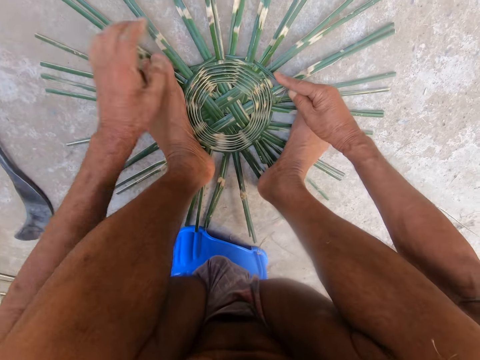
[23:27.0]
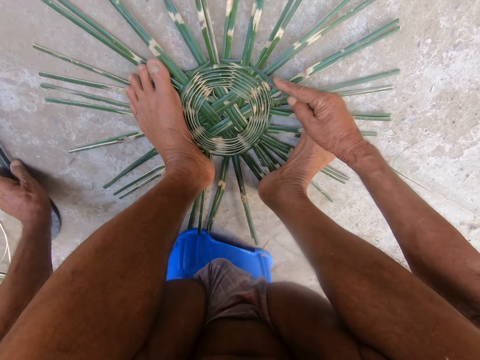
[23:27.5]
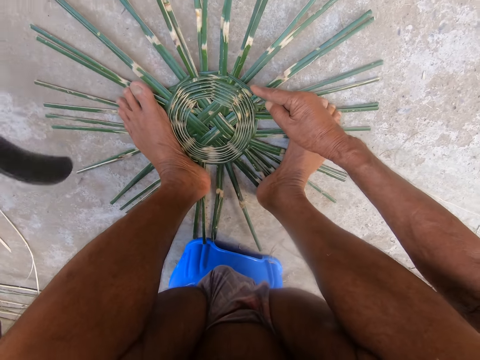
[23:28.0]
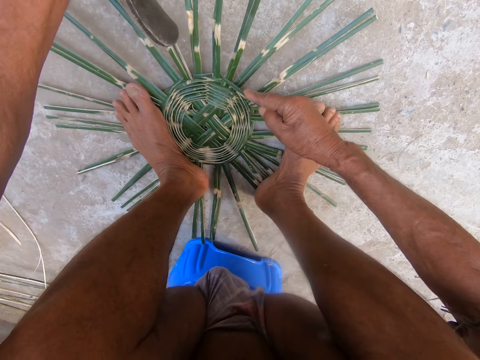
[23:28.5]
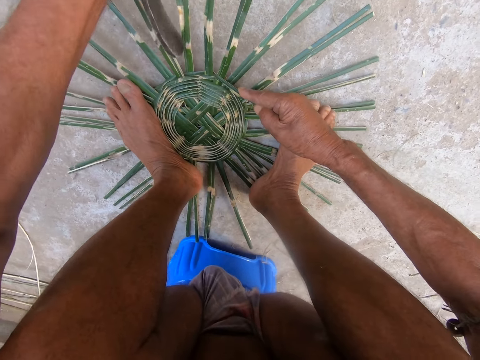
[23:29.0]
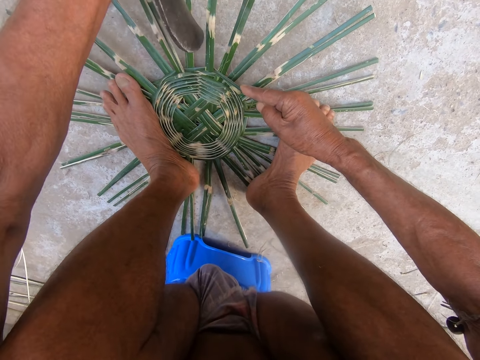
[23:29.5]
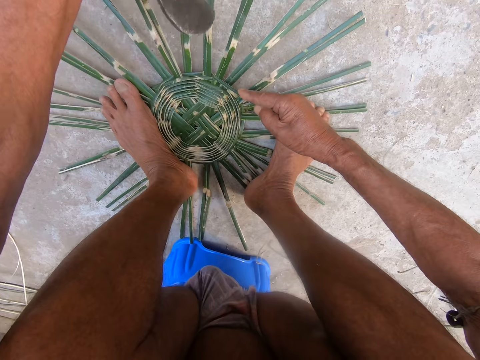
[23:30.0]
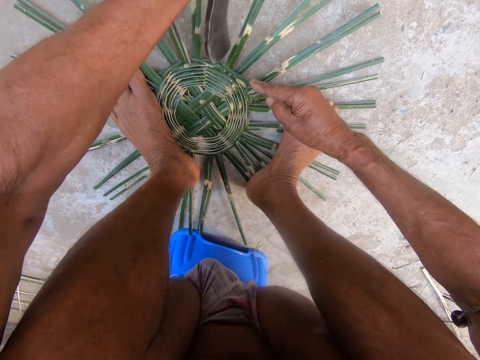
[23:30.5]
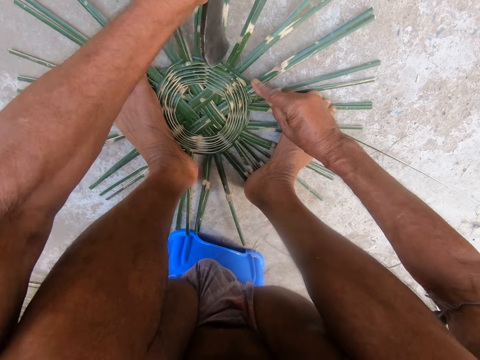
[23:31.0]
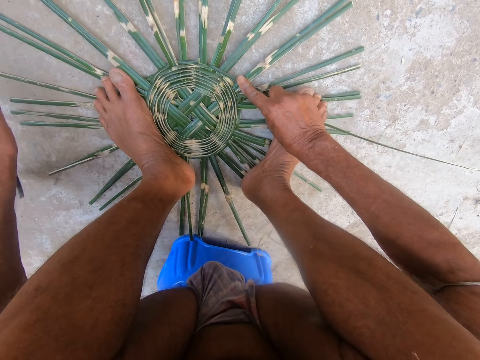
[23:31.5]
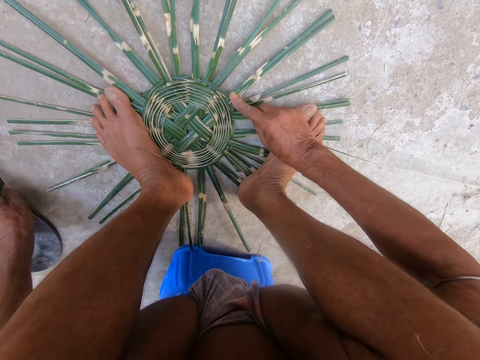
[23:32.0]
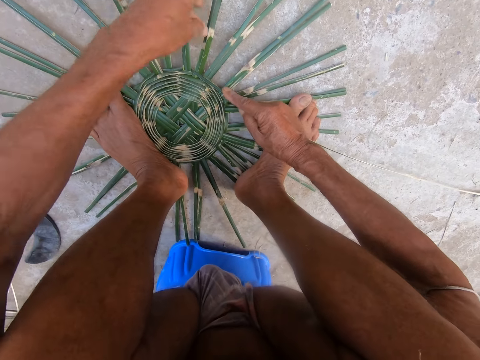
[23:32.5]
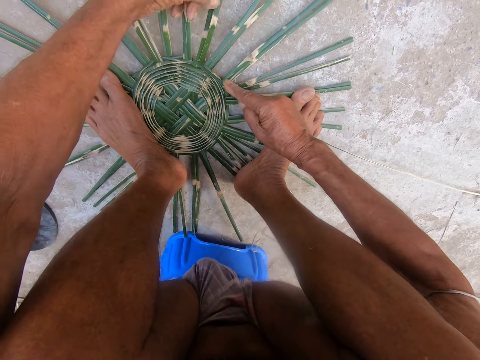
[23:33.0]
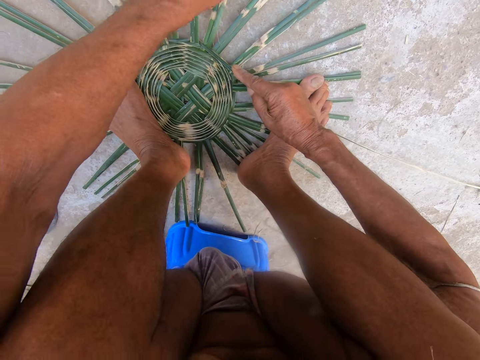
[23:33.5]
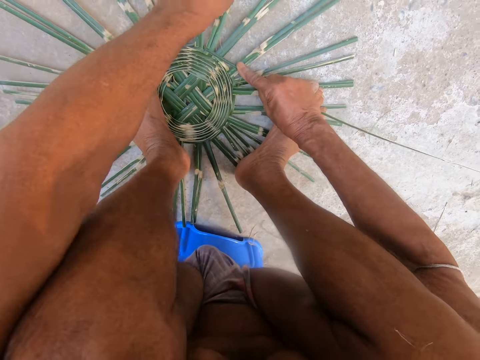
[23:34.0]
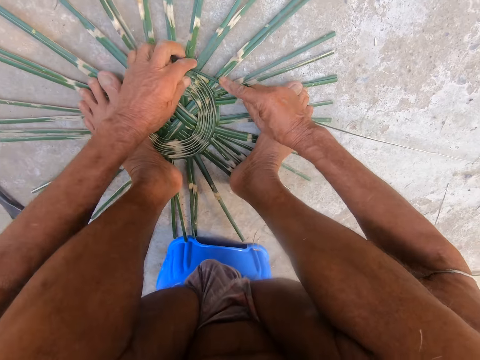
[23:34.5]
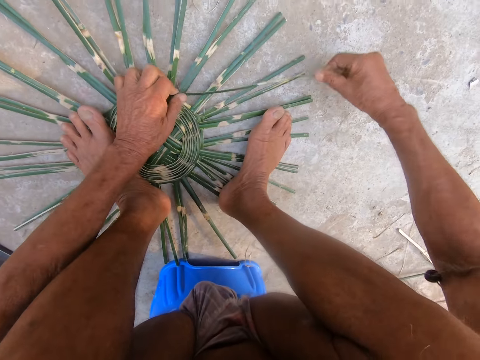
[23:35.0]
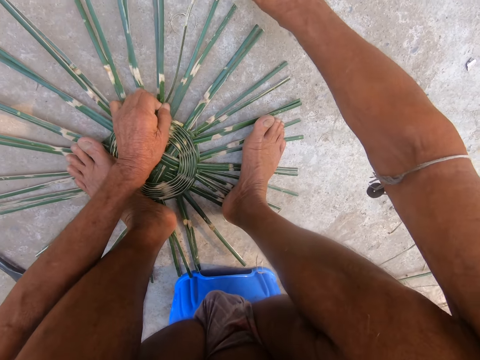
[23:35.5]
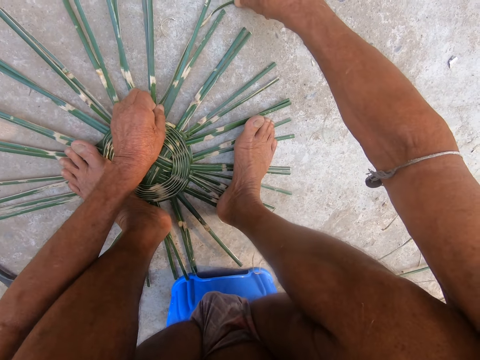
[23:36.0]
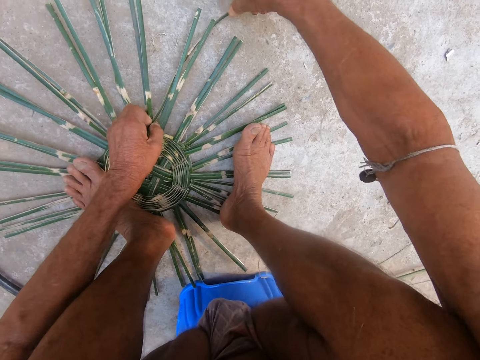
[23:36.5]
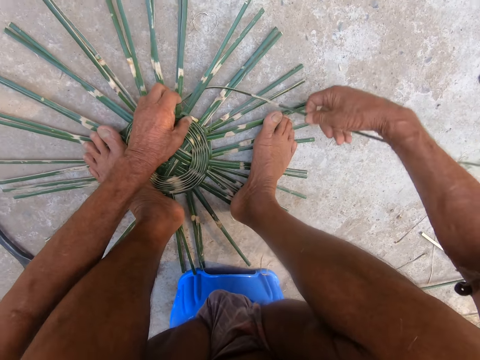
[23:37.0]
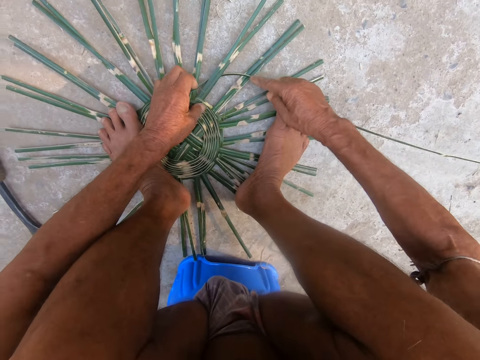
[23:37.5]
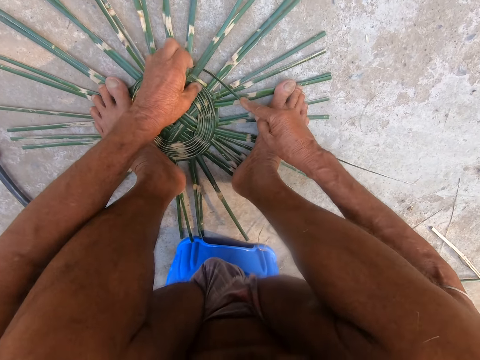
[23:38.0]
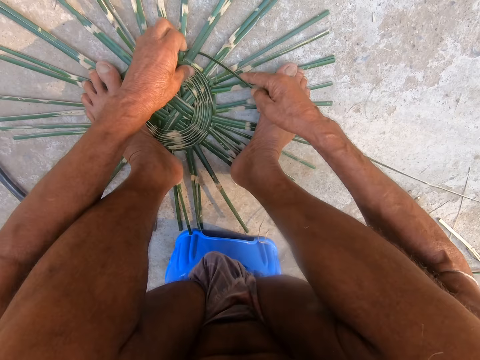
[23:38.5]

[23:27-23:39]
The camera wearer picks up the sickle or knife from the ground with his left hand. He uses the sickle on the weaved wickers on the ground with his left hand. He aligns the reeds with the knife. He drops the sickle on the ground with his left hand. He places his left hand on the wicker on the ground. He weaves the wickers on the ground with his hands.

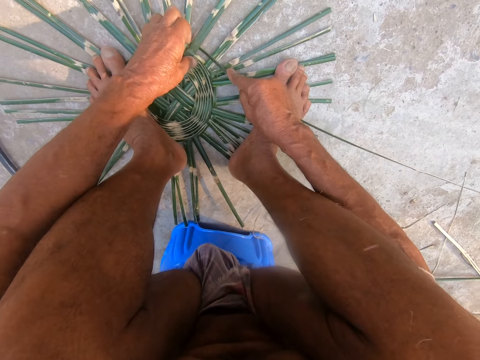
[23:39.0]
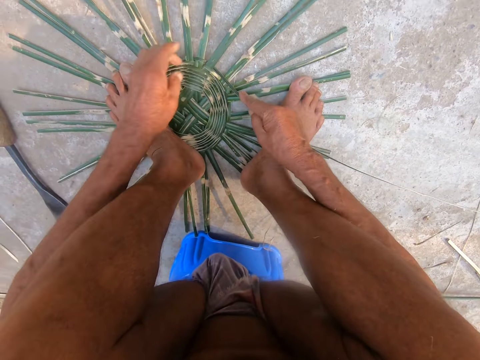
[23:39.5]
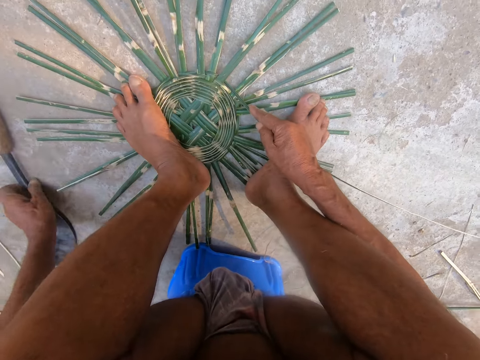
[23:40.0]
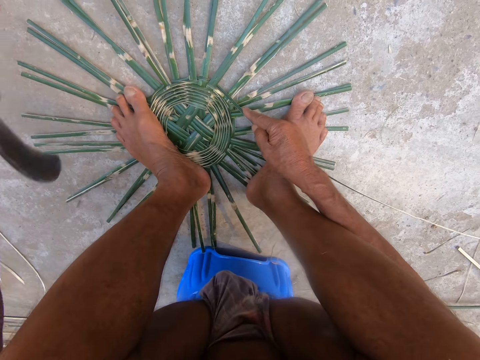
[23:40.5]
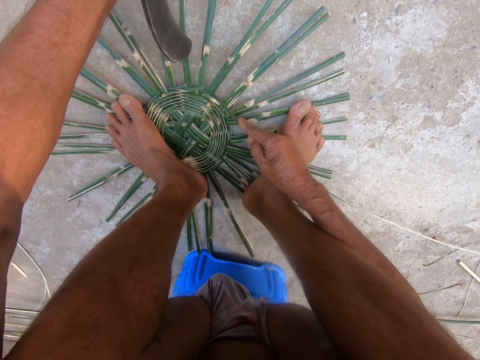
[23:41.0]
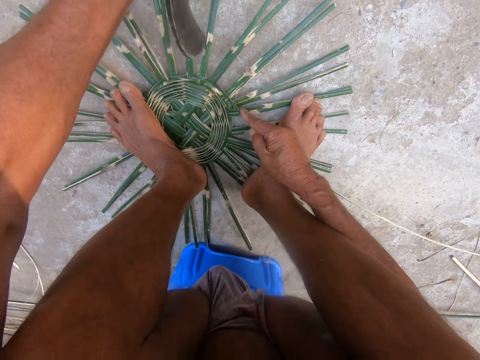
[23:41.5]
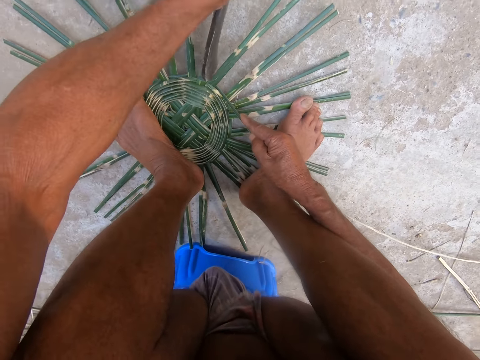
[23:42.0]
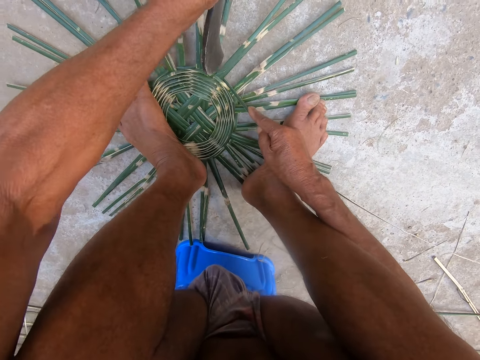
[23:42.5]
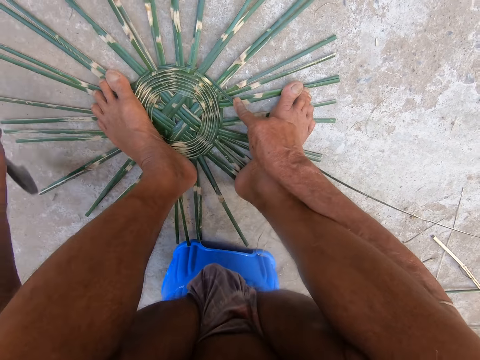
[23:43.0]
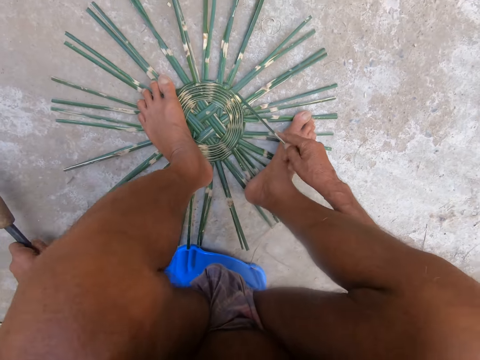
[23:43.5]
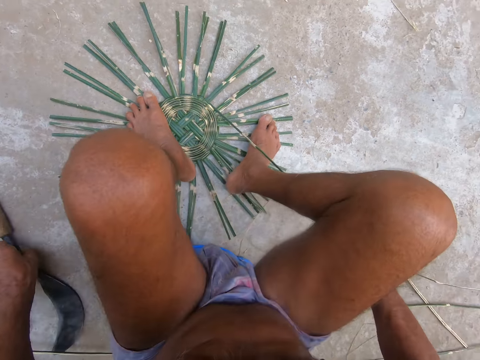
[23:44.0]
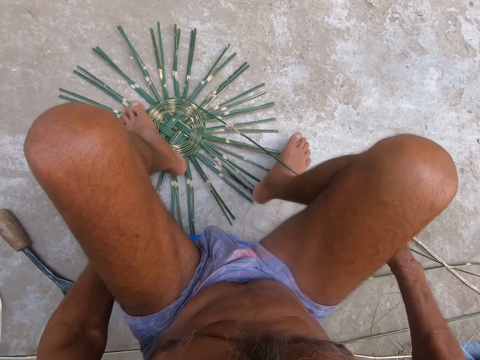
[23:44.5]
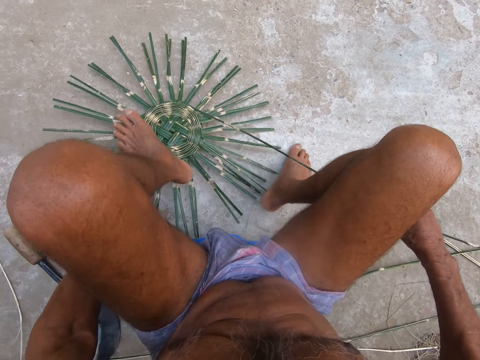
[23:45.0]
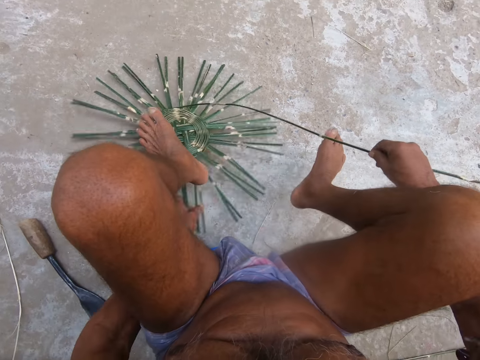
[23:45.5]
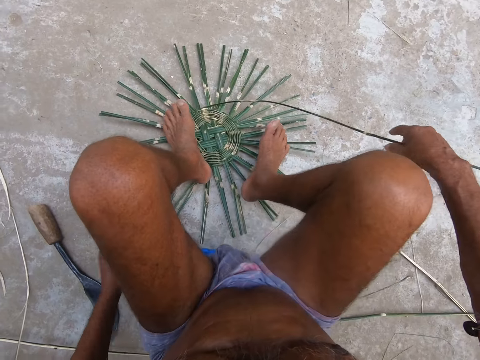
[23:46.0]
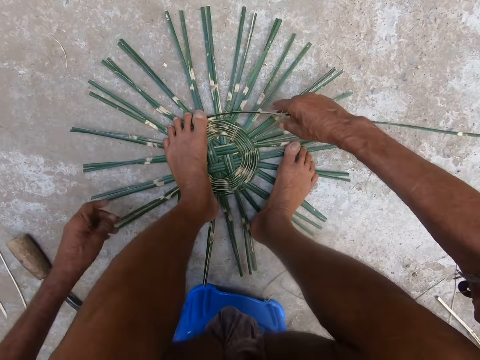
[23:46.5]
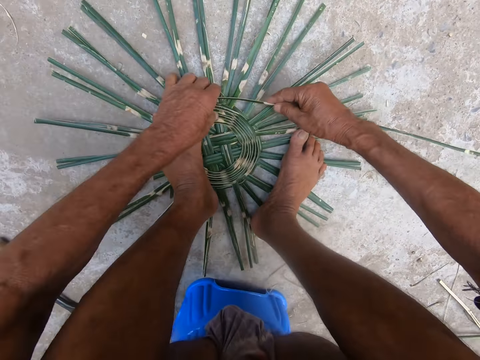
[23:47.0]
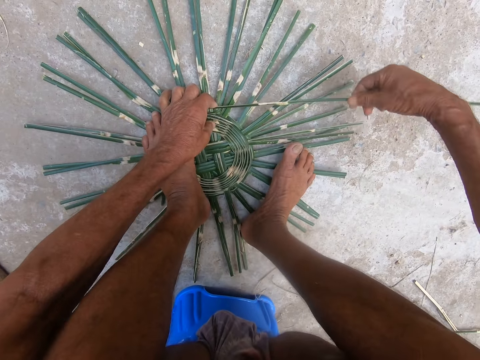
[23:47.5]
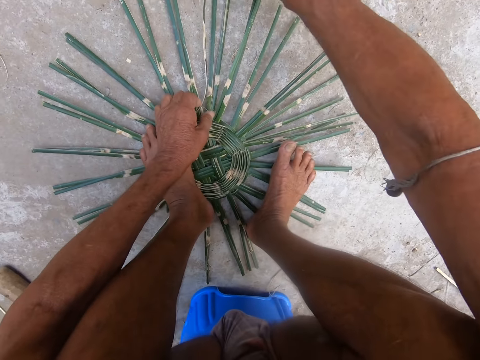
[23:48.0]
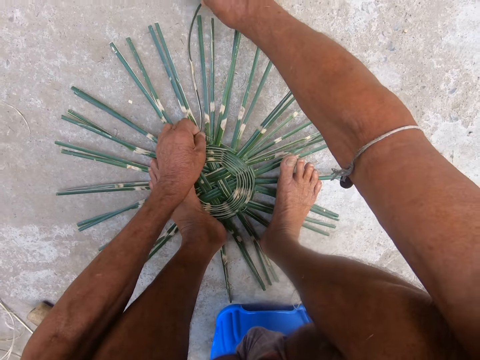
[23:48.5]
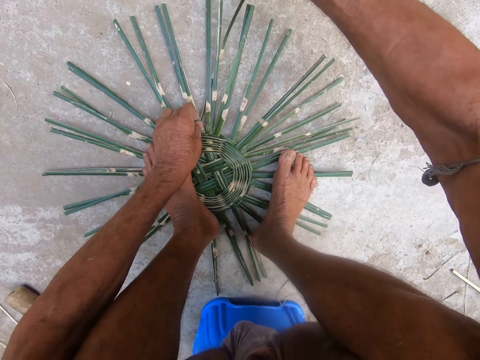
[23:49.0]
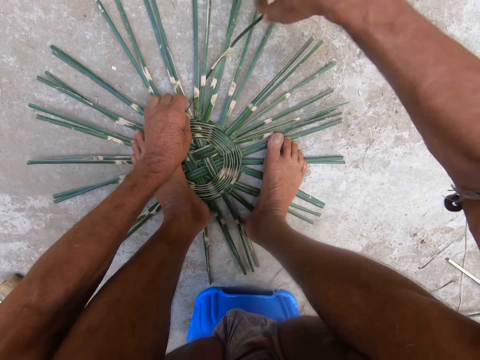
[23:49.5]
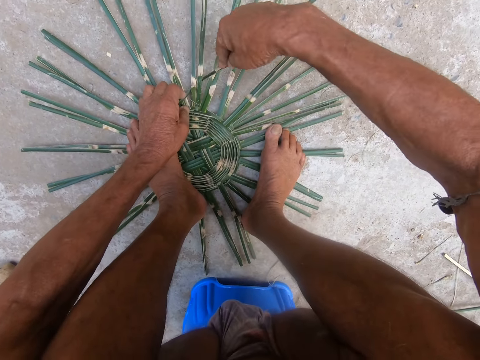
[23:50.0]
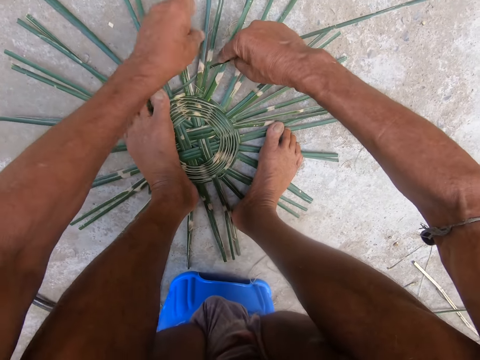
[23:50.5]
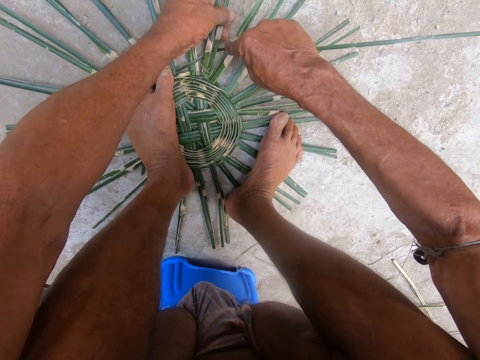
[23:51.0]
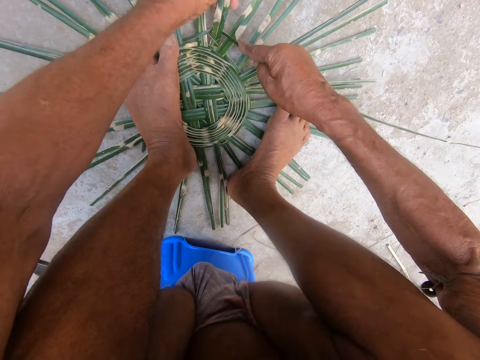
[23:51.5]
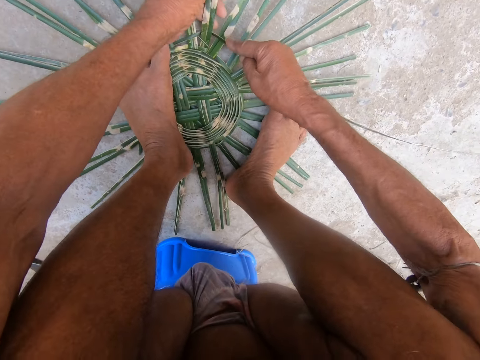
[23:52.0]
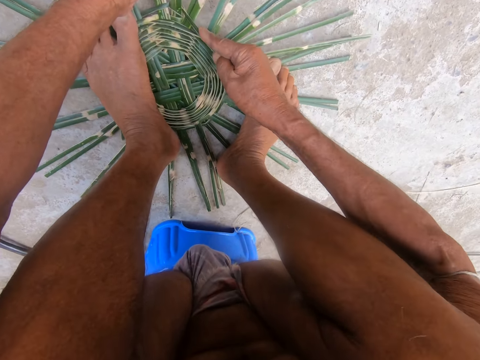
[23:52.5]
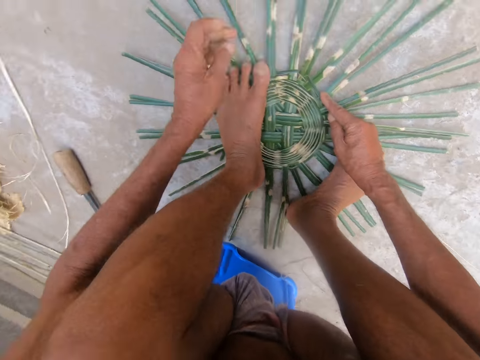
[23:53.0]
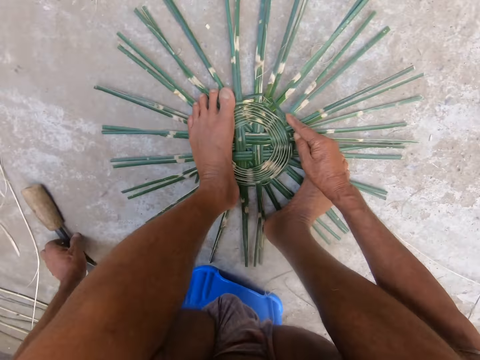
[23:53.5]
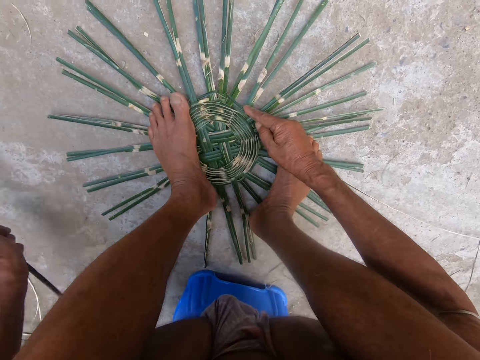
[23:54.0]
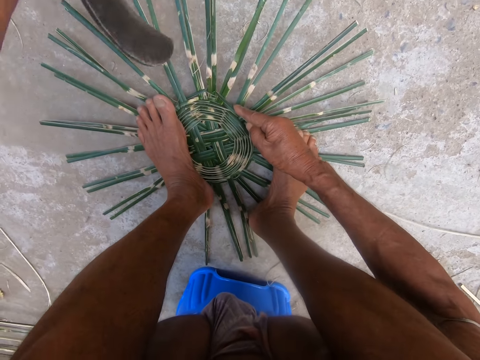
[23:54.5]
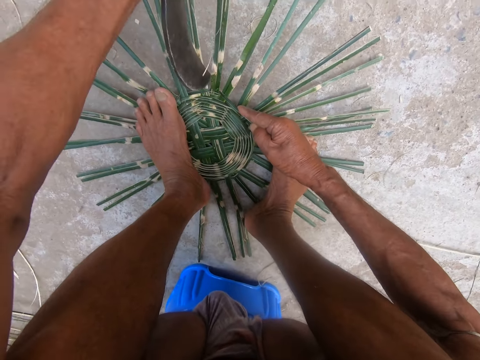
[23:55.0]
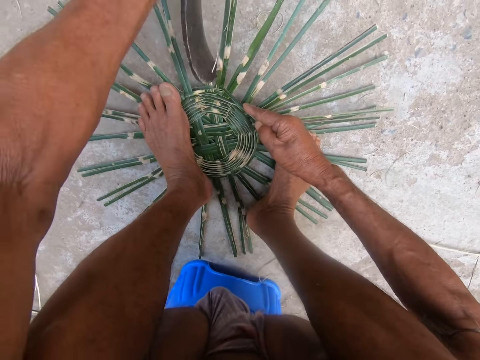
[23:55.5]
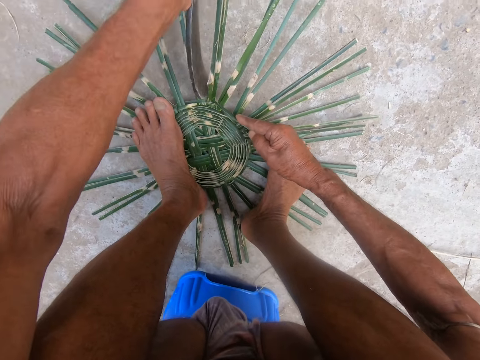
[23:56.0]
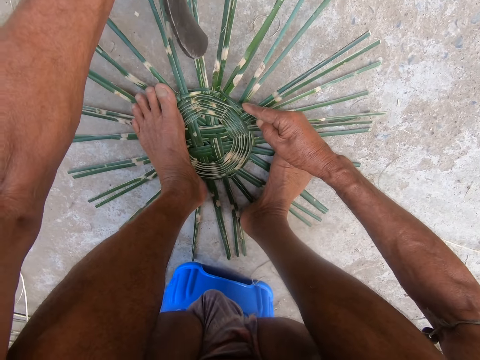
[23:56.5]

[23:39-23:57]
The camera wearer picks the sickle or knife from the ground with his left hand. He uses the sickle on the weaved wickers or reeds on the ground with his left hand. He aligns the reeds with the knife. He drops the sickle on the ground with his left hand. He lifts the weaved wickers from the ground with his left hand. He aligns the reeds with a hand. He drops the weaved wickers on the ground with his left hand. He places his legs on the wickers on the ground. He places his left hand on the wickers on the ground. He weaves the wickers on the ground with his hands. He picks the sickle from the ground with his left hand. He uses the sickle on the weaved wickers on the ground with his left hand. He aligns the reeds with the knife.
